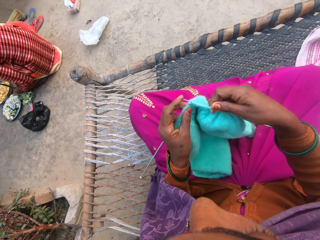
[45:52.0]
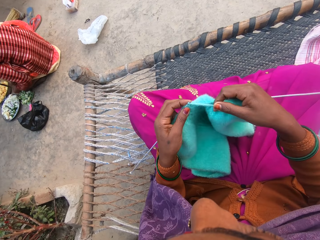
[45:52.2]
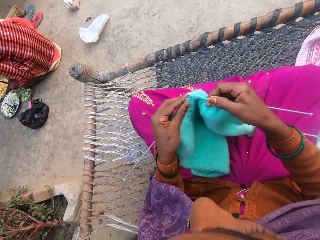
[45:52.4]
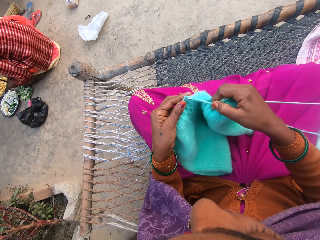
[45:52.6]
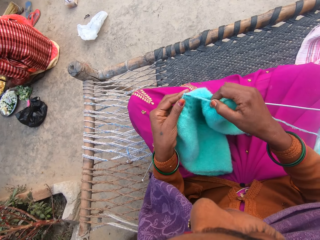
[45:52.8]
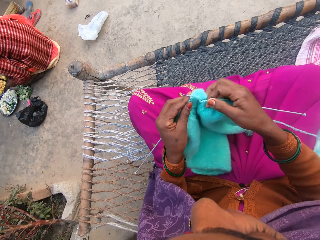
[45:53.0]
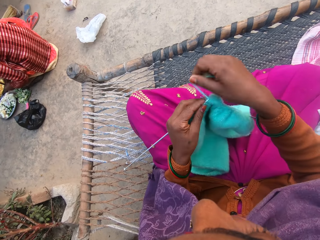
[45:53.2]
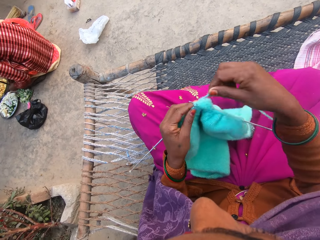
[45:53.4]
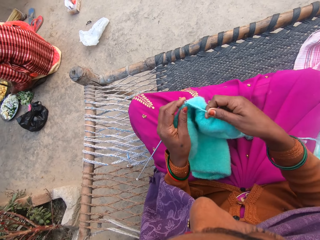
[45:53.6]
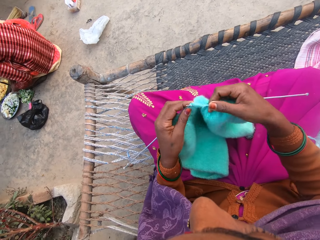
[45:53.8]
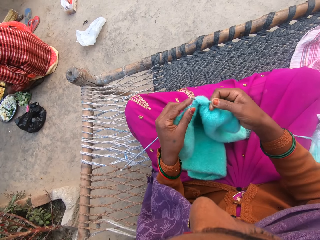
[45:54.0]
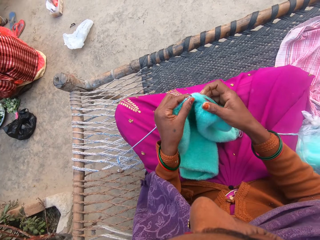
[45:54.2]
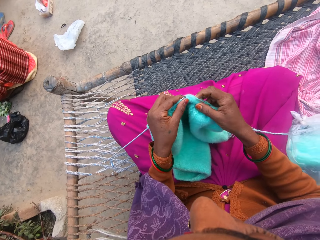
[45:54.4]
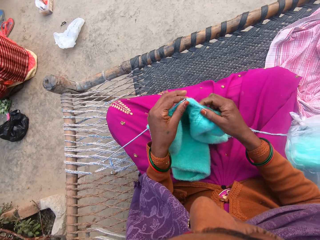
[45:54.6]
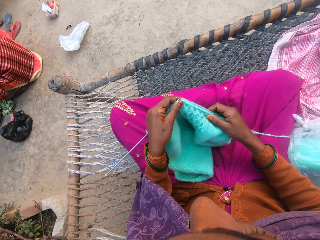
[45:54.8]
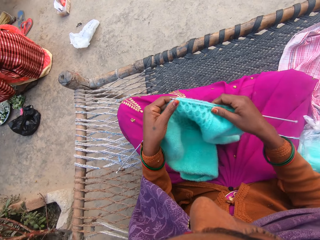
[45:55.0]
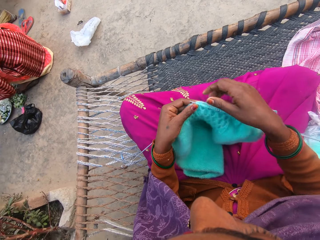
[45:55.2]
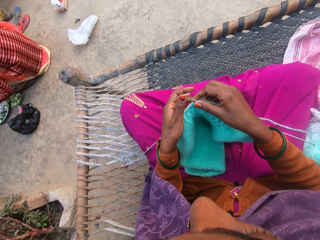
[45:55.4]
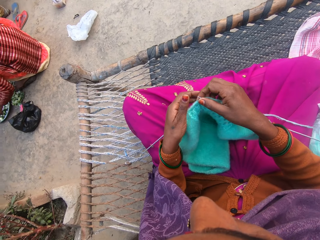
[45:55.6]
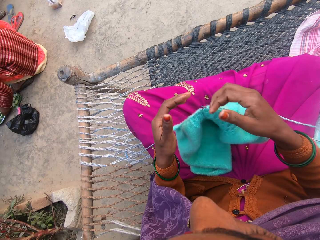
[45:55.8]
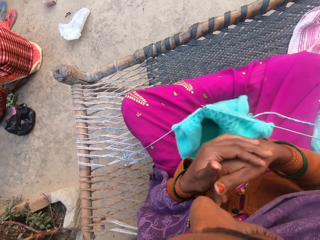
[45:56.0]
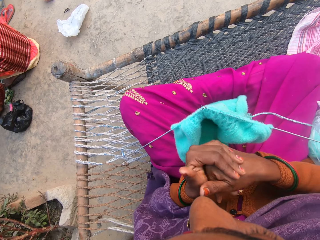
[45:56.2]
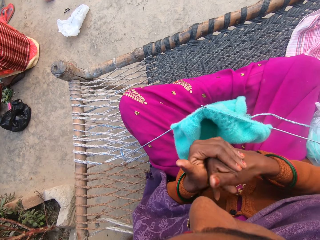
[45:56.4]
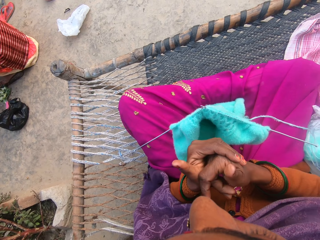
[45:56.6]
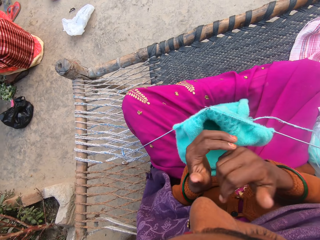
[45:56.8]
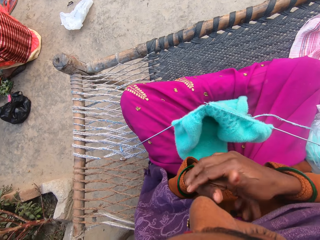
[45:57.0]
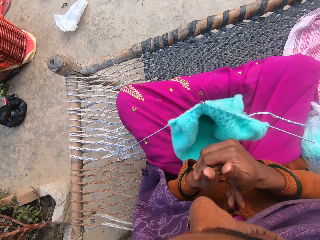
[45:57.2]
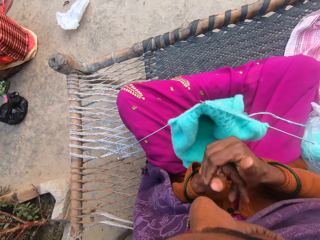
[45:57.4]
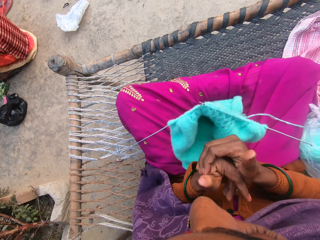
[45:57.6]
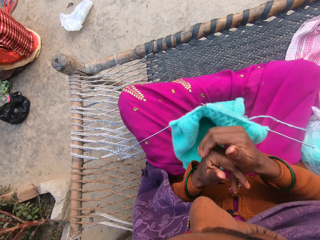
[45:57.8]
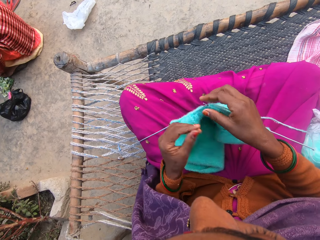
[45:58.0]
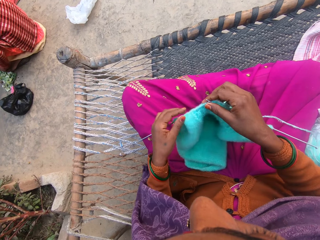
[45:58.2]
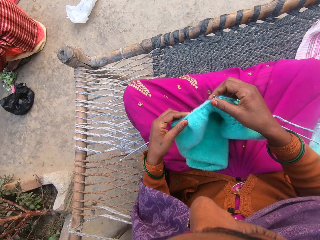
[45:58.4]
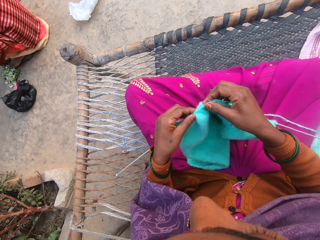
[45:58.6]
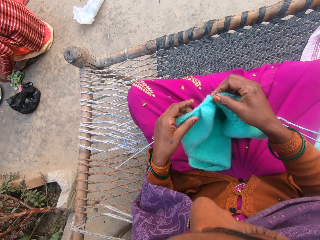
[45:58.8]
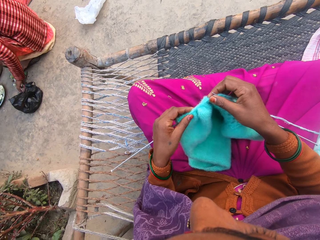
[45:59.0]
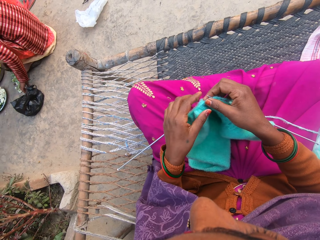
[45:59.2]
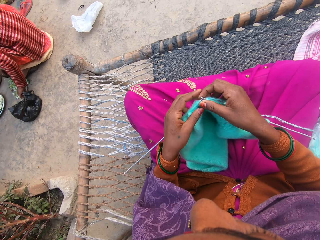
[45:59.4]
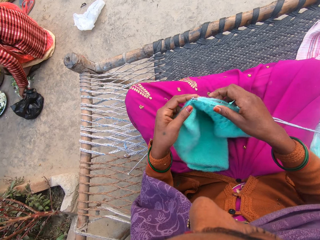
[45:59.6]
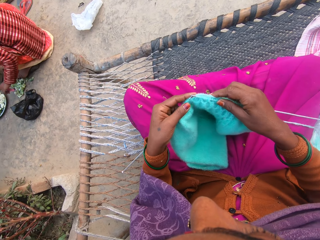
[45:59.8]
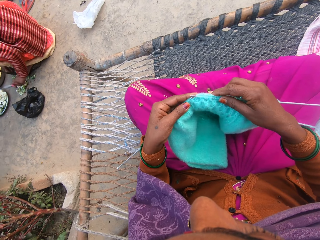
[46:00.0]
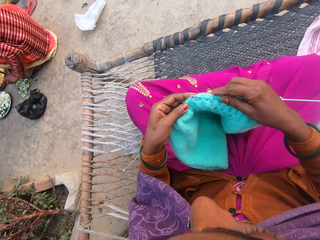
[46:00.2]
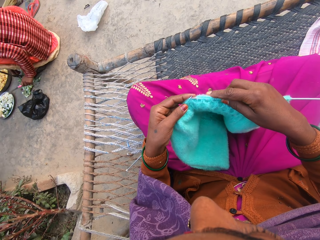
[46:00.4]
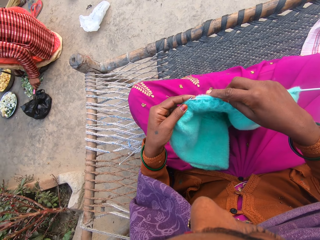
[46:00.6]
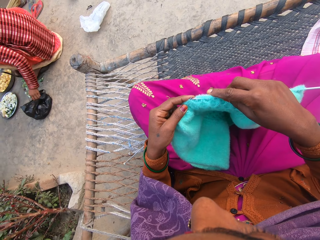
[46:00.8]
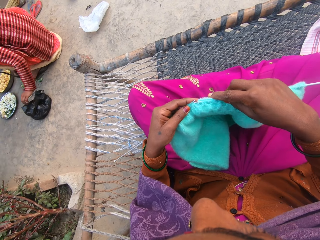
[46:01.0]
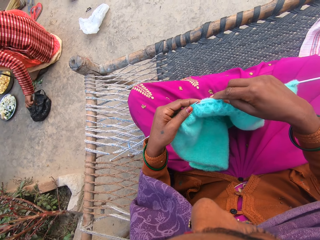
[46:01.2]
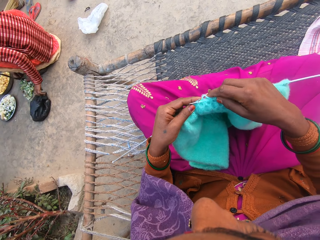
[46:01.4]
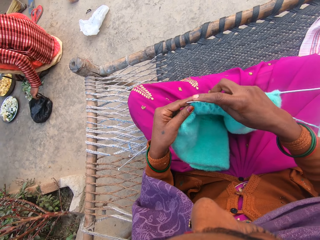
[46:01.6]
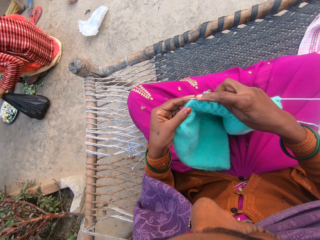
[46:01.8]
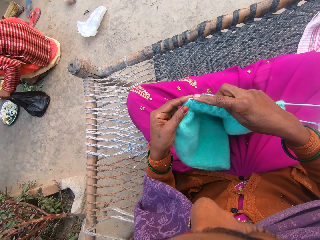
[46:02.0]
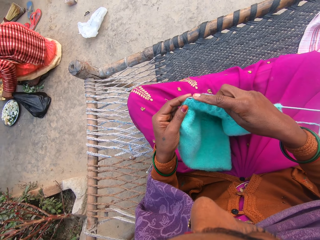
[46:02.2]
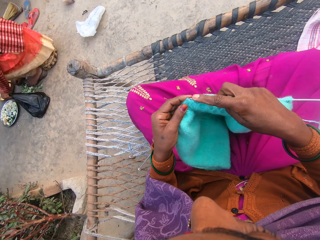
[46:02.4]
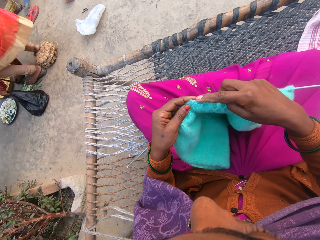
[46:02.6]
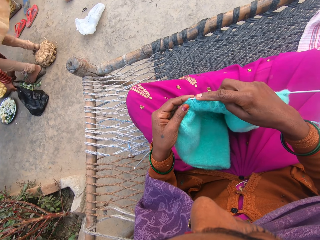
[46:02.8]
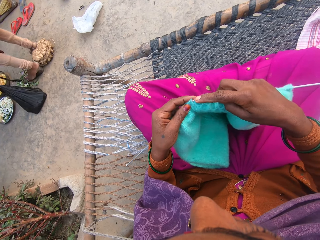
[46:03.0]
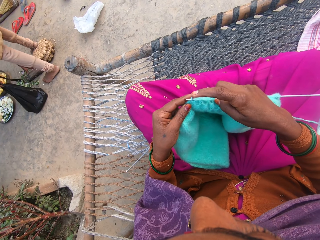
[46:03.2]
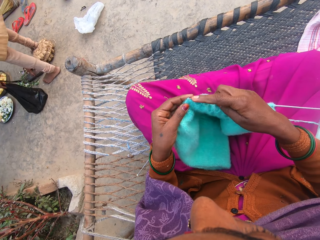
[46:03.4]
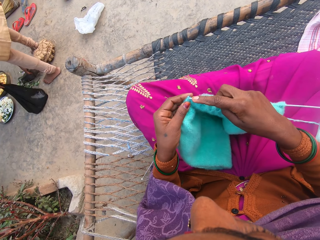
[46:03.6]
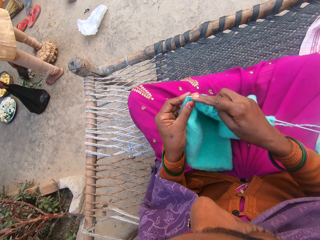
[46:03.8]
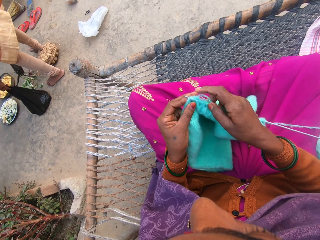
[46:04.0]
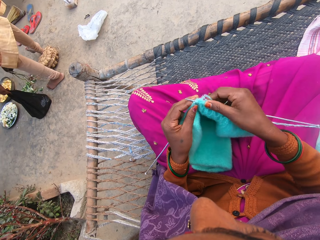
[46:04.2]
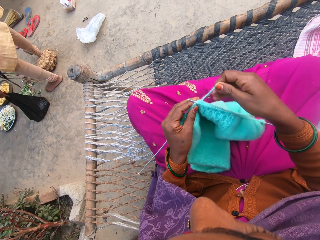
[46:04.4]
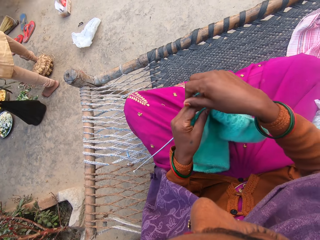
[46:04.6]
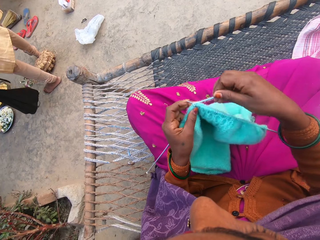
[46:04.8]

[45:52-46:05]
The camera wearer adjusts the wool on the knitting needle. They put the cloth down. They crack their knuckles and touch their hands. They adjust the wool on the knitting needle. They pick up the cloth. They knit the wool in their hands with the knitting needles. A woman picks up the plastic paper.

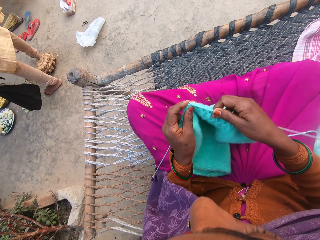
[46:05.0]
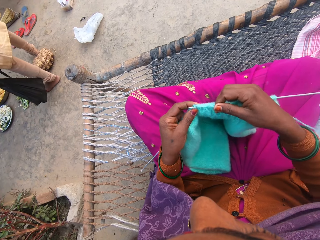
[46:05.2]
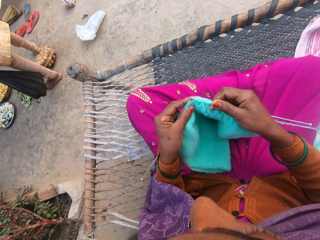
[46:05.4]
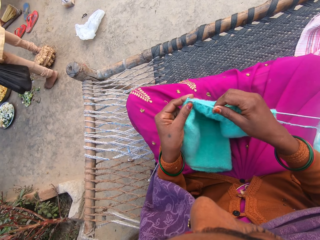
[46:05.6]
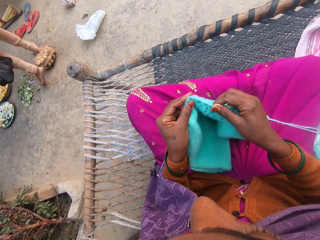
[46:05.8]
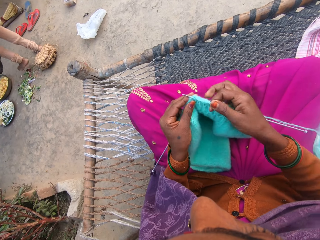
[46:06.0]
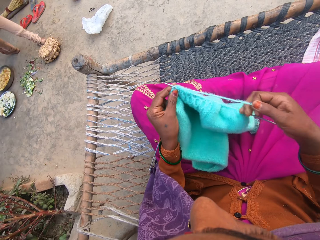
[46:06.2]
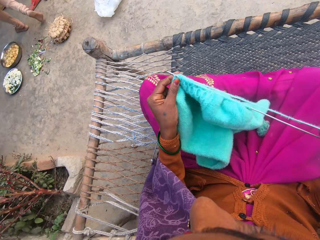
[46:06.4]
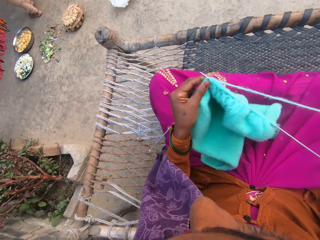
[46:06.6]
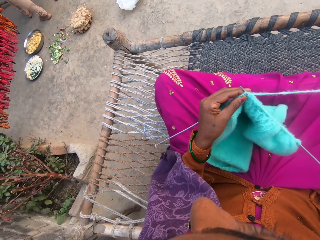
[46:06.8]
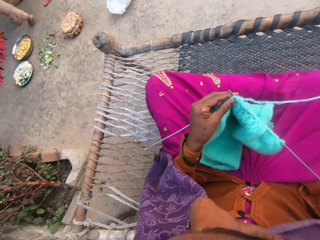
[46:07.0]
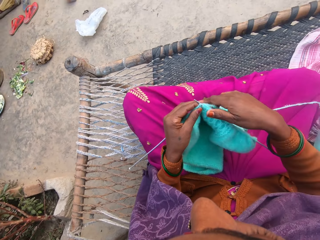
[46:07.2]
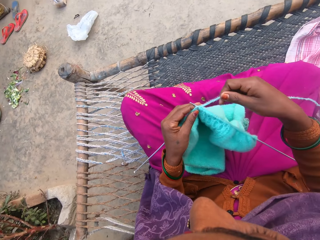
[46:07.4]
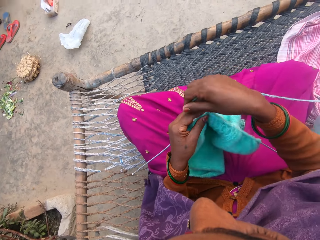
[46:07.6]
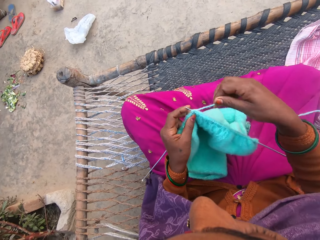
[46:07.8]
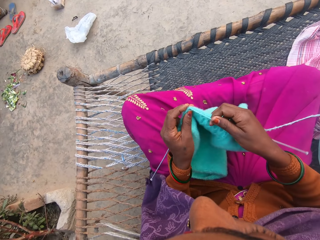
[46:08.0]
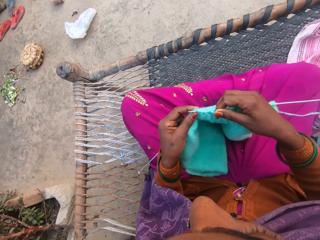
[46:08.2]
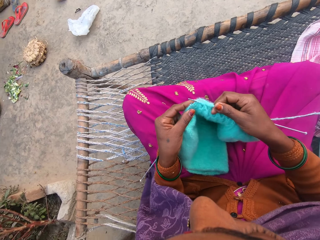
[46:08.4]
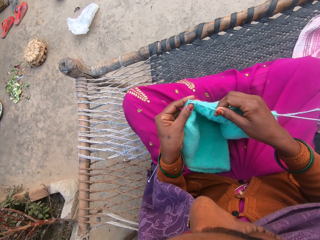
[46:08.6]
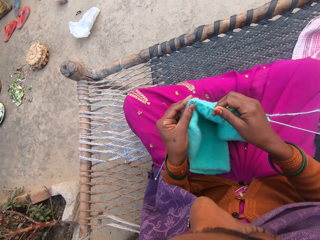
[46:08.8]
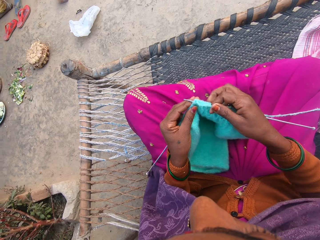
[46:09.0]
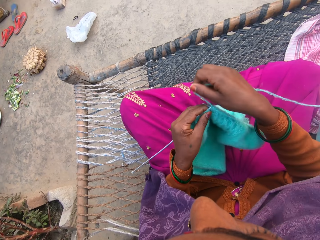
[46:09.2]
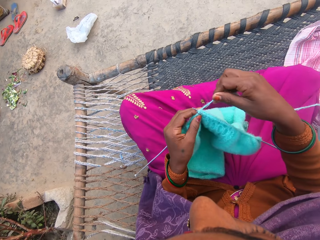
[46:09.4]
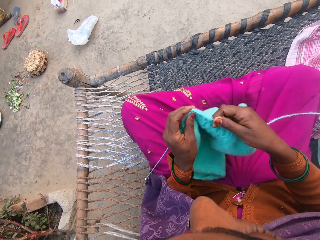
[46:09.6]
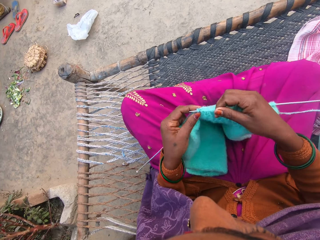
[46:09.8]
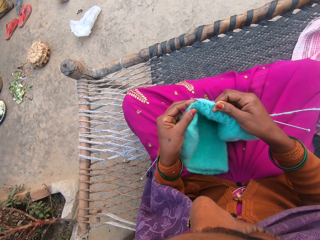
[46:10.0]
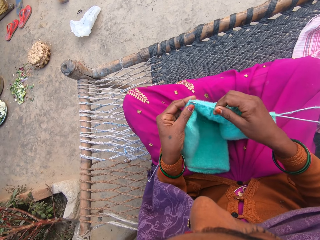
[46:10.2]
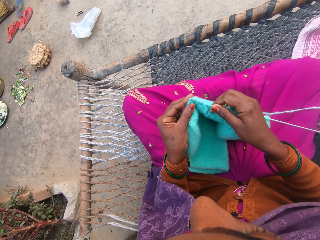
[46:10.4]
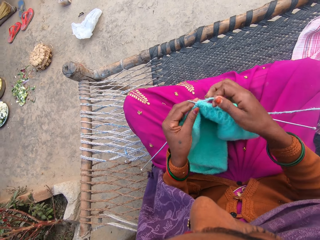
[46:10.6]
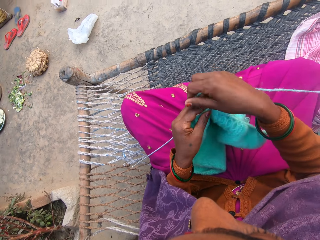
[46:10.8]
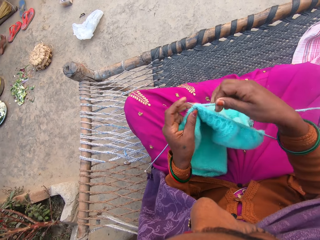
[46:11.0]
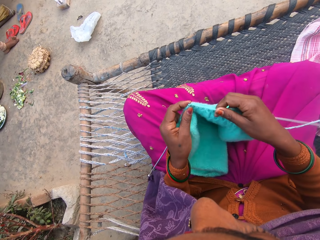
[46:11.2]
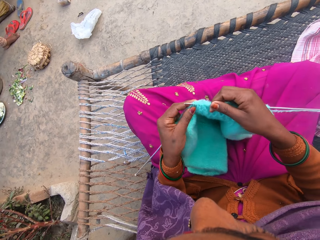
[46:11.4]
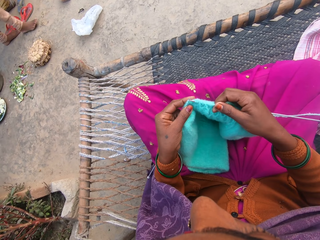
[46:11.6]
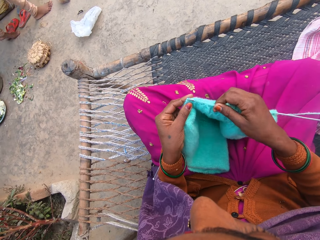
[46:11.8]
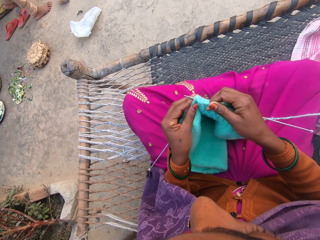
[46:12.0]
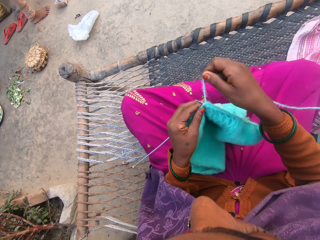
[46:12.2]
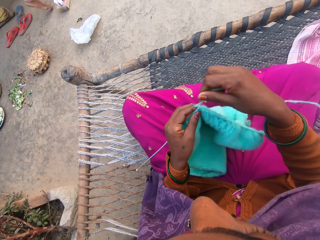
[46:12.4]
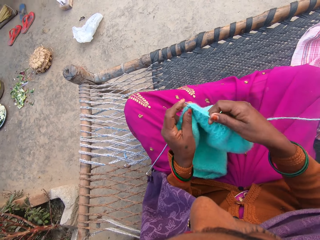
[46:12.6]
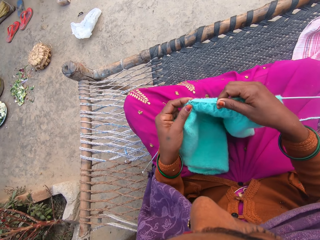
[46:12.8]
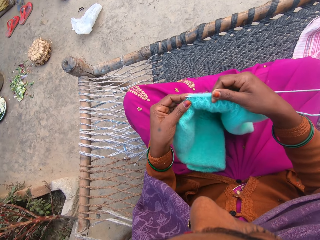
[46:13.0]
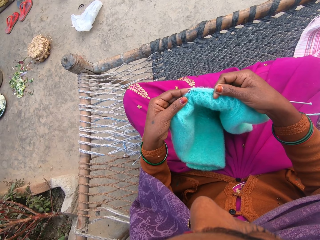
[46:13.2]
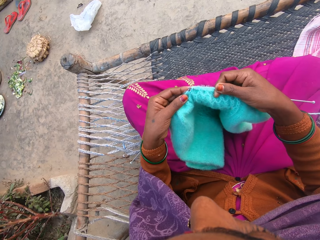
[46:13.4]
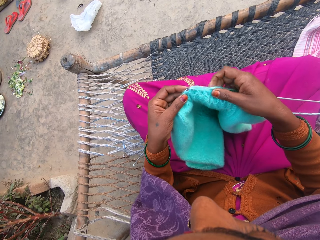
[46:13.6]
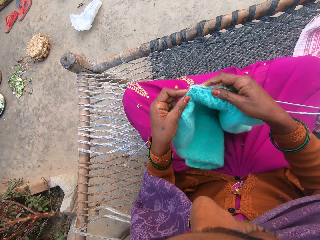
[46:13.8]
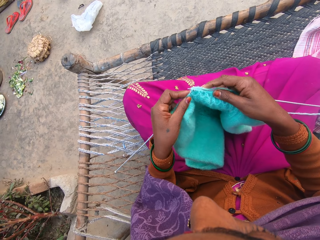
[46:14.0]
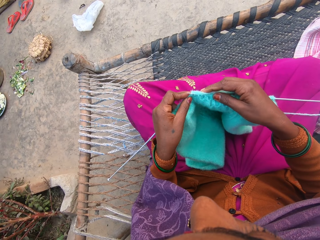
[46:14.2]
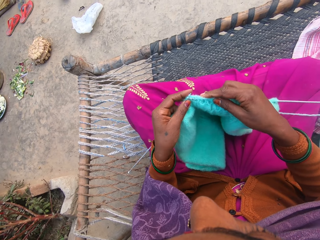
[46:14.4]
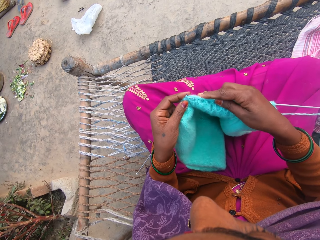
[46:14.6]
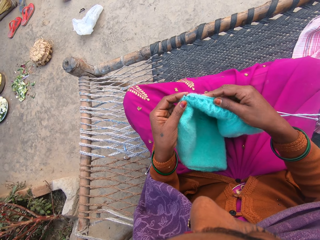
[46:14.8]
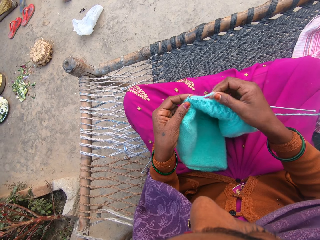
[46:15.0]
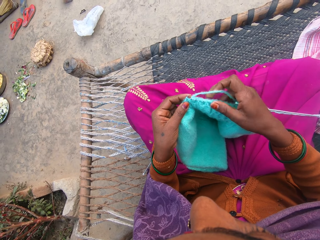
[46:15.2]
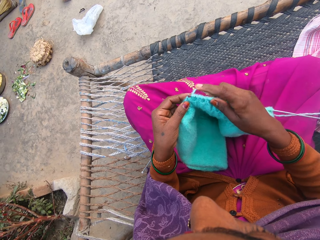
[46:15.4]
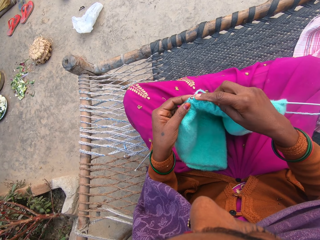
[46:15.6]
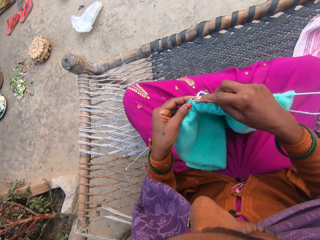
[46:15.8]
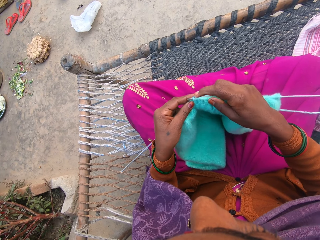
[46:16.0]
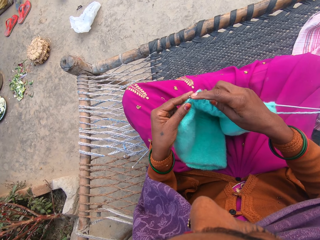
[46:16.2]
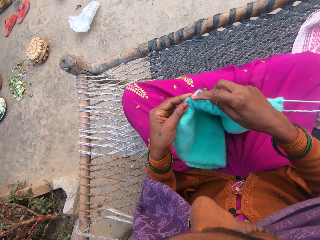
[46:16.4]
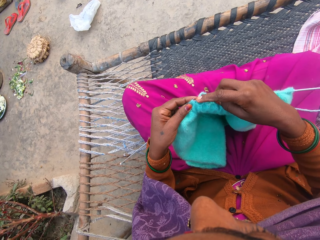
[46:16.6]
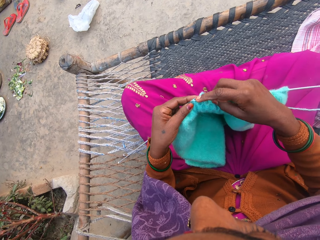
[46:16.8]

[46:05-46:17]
A woman walks away. The camera wearer pulls the sewing rope. They sew the cloth.
